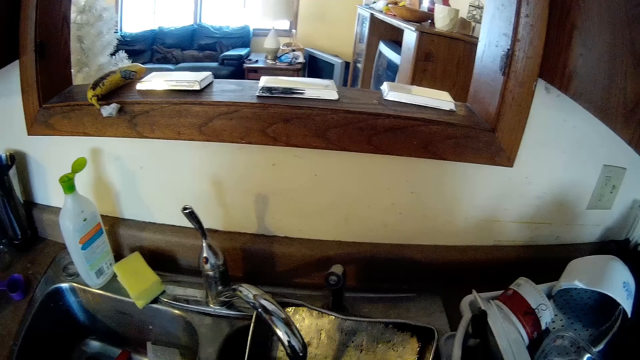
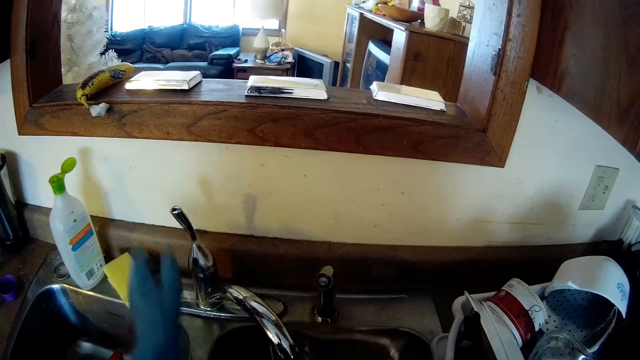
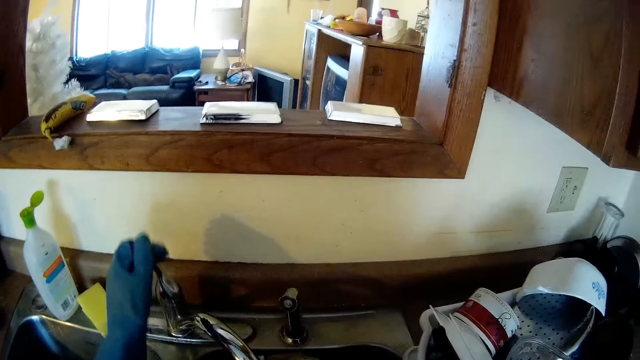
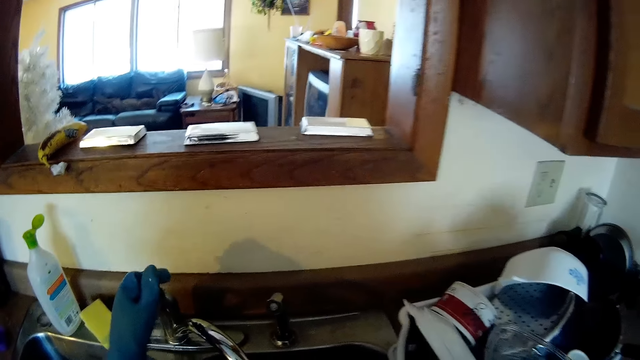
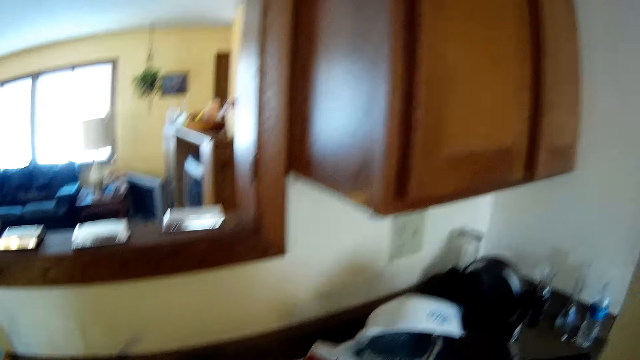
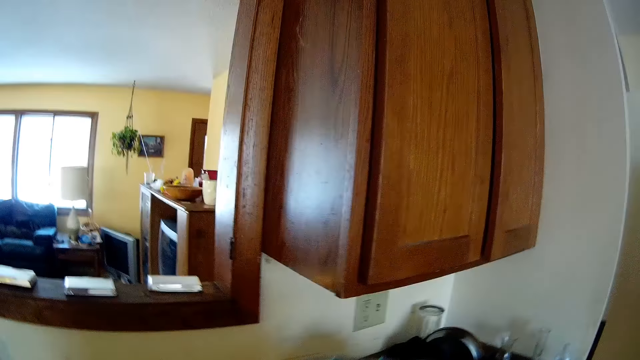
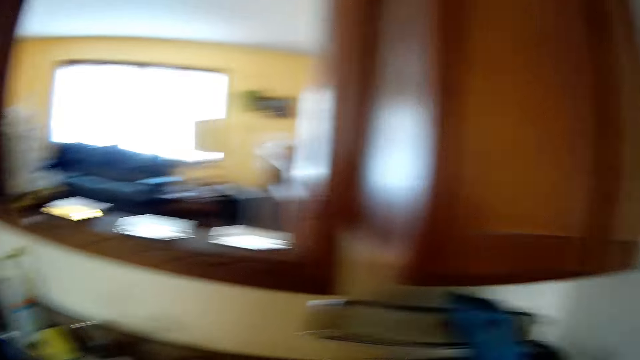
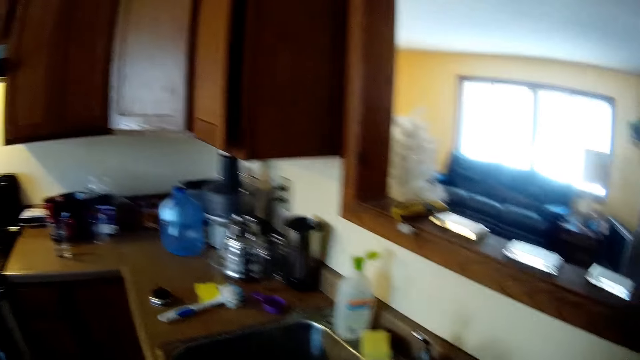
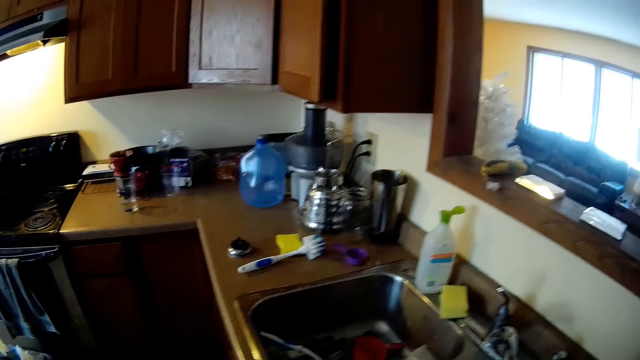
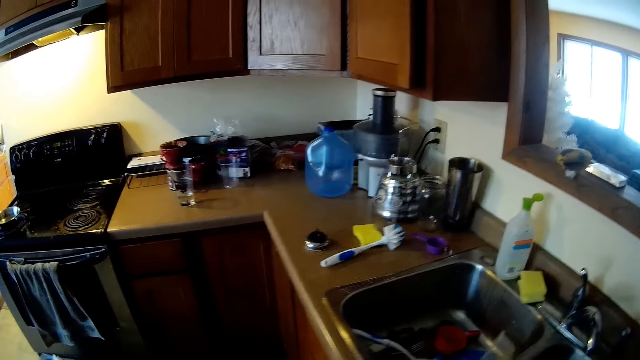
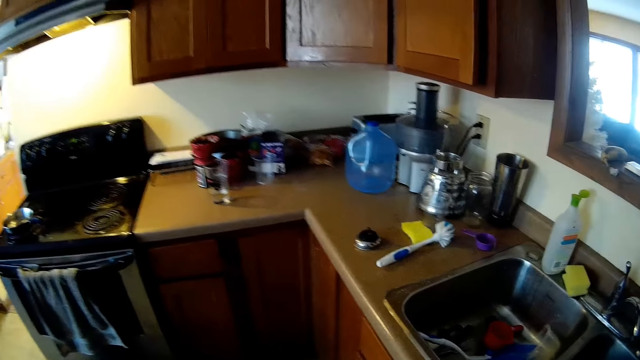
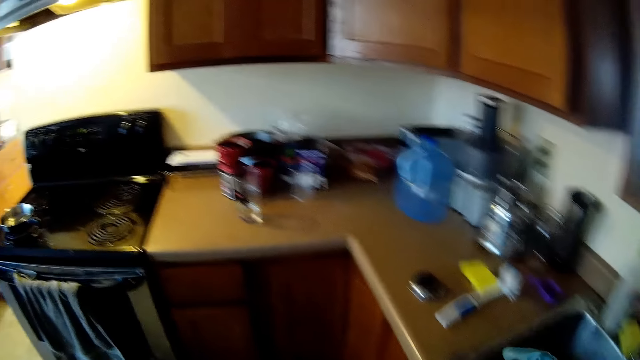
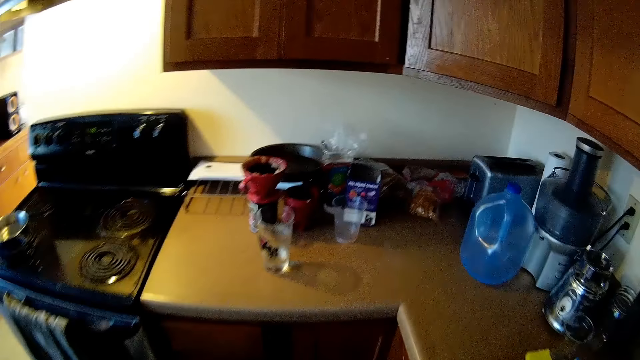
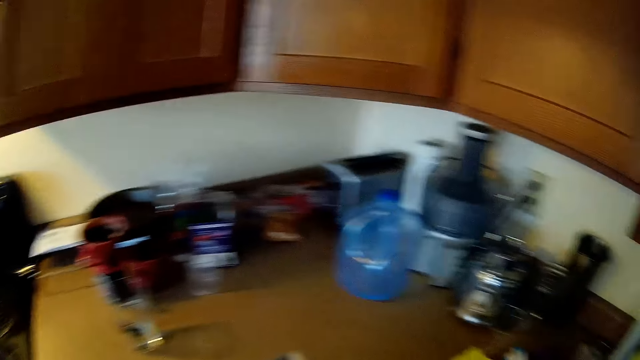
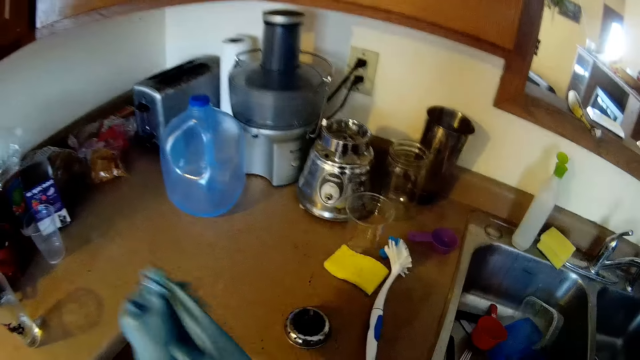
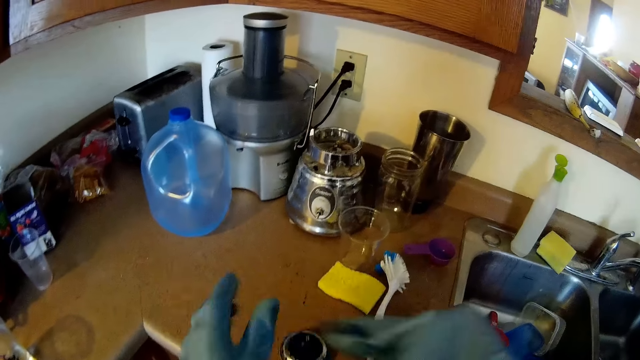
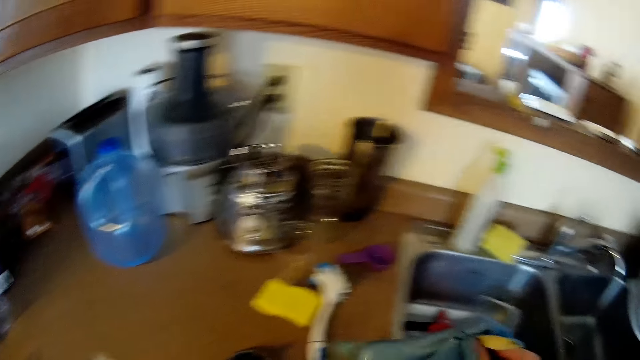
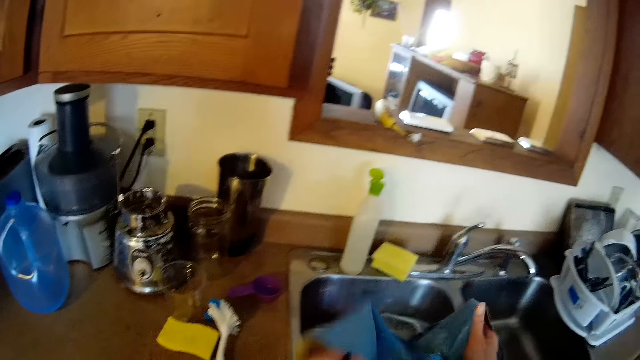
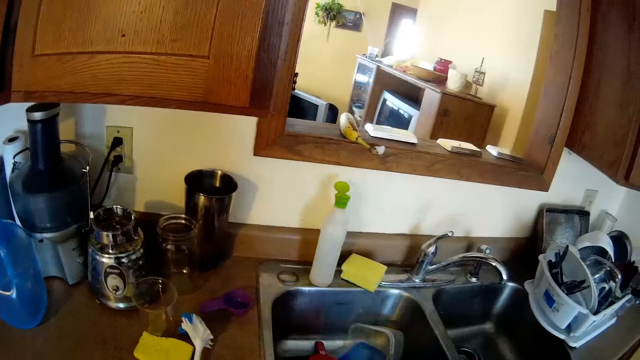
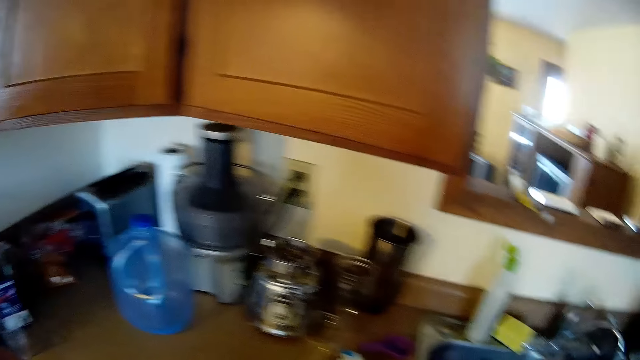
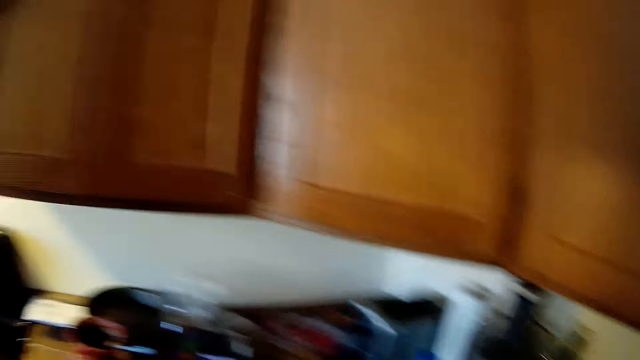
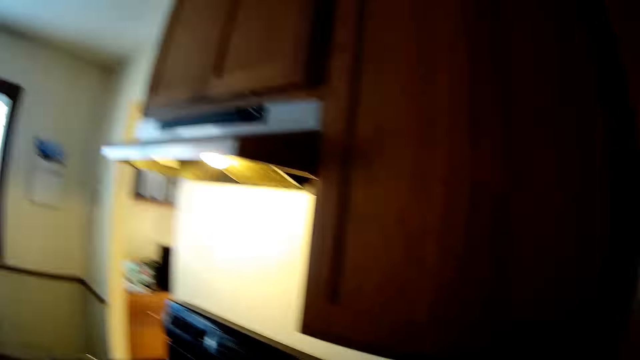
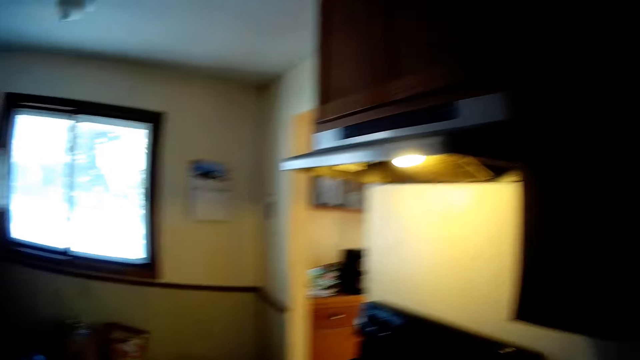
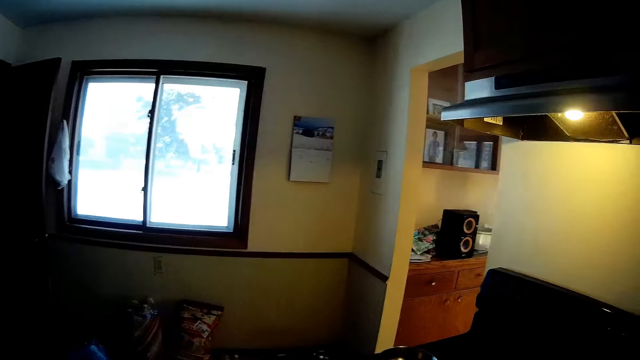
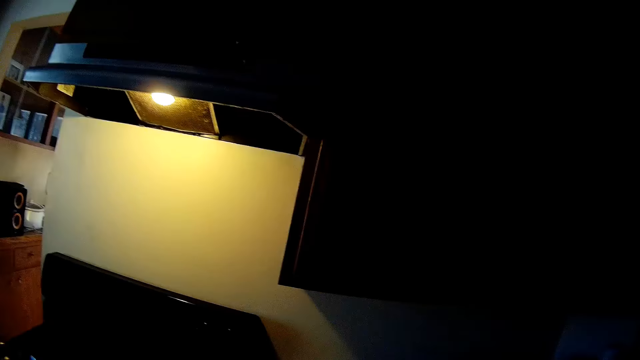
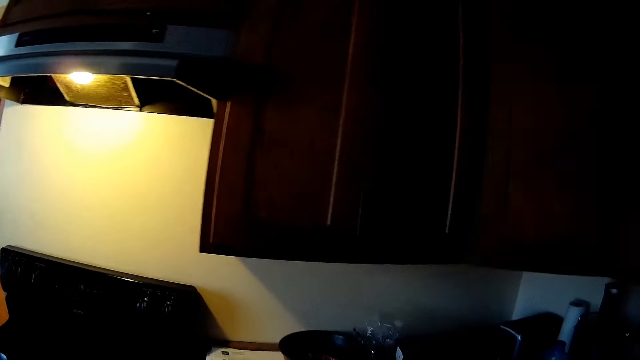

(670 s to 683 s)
The camera wearer turns off the faucet at the sink with her right hand. She holds the baking pan with her right hand. She drops a plate. She looks around. She walks about in the kitchen. She removes a glove from her right hand with her left hand. She removes a glove from her left hand with her right hand. She drops the pair of gloves into the sink in the kitchen. She looks around.

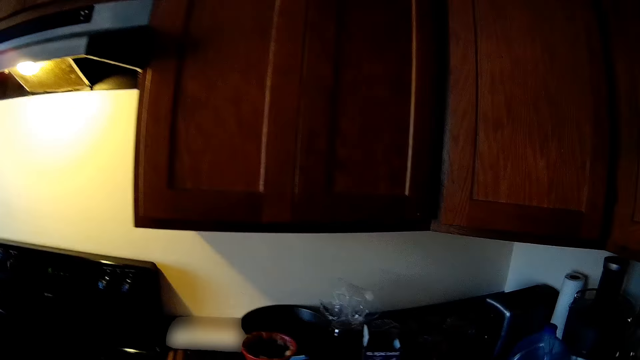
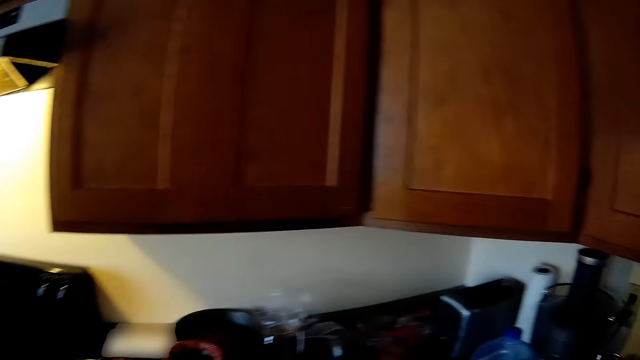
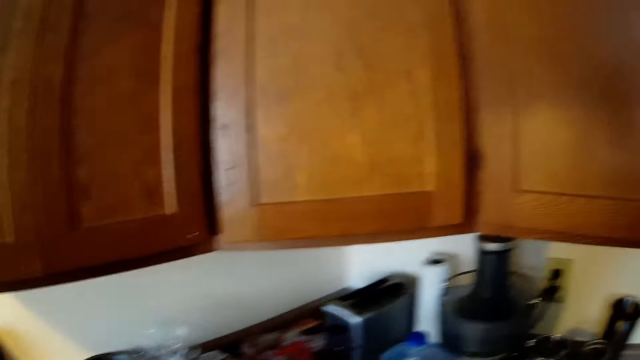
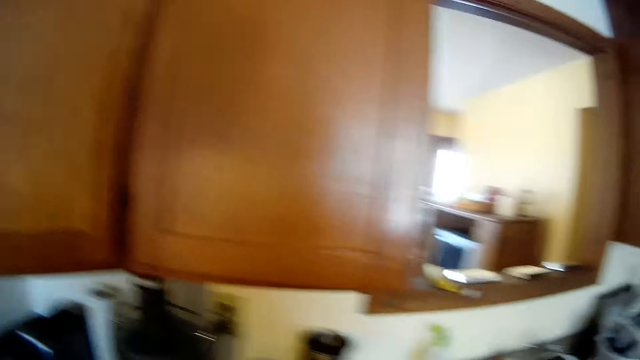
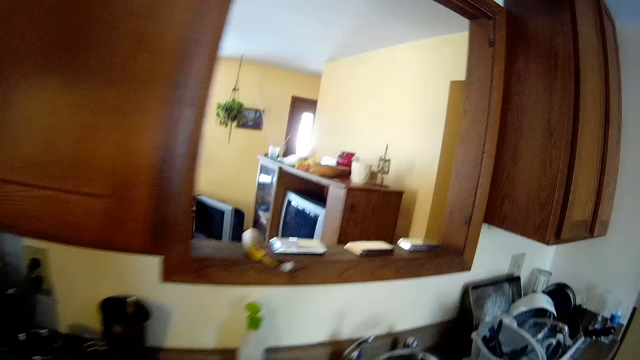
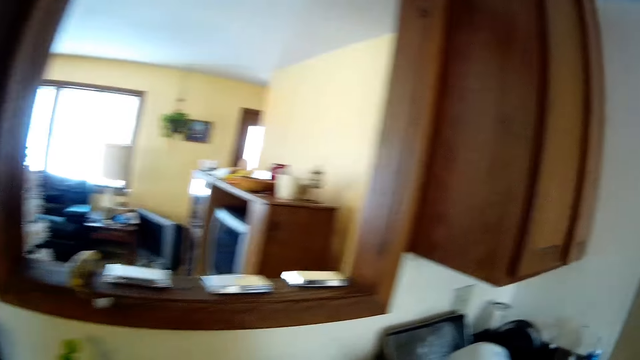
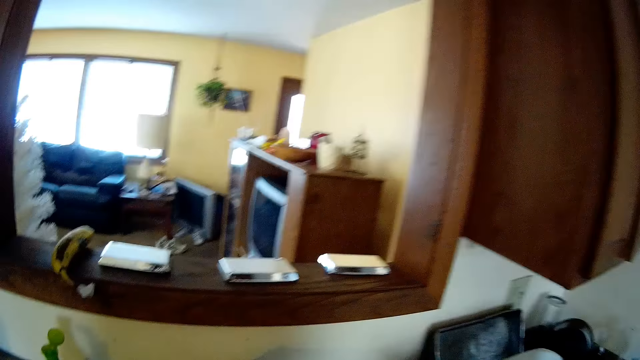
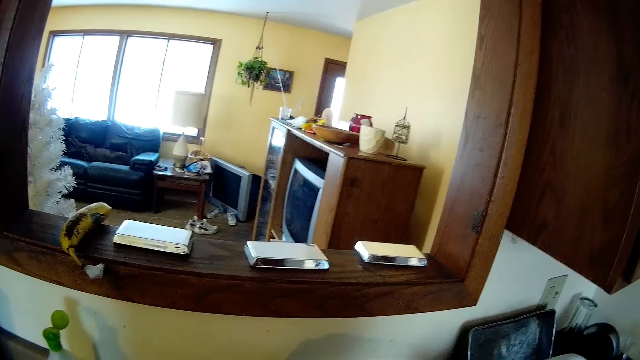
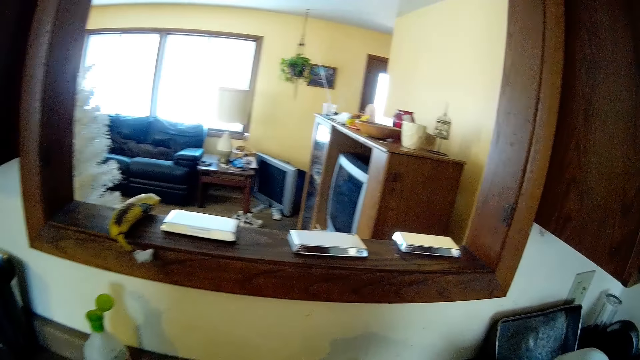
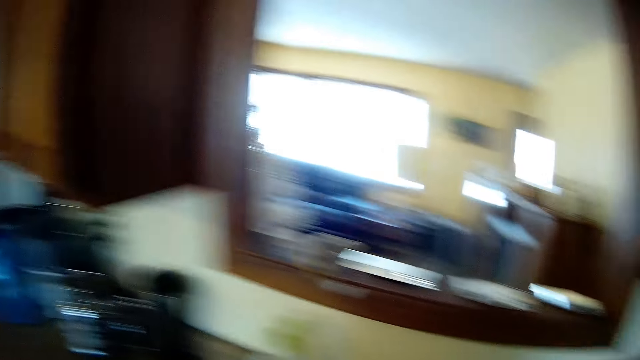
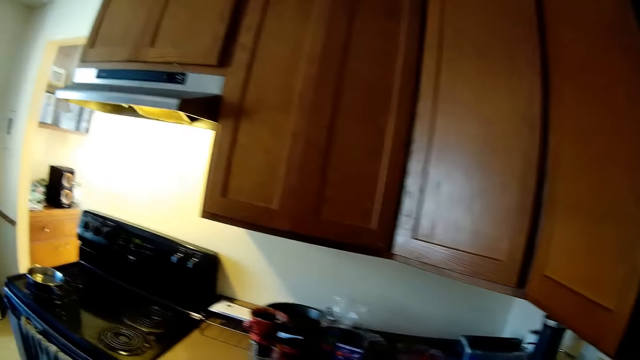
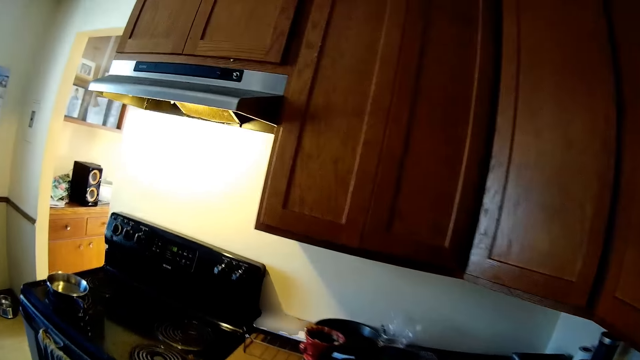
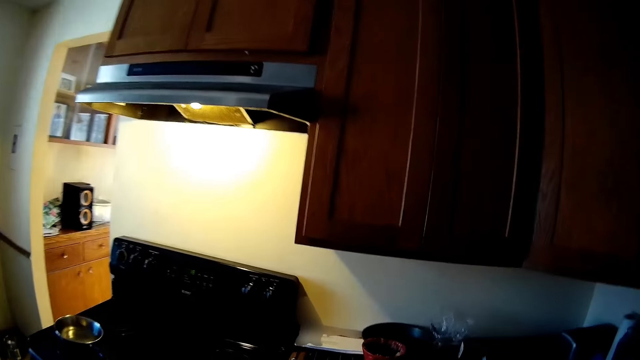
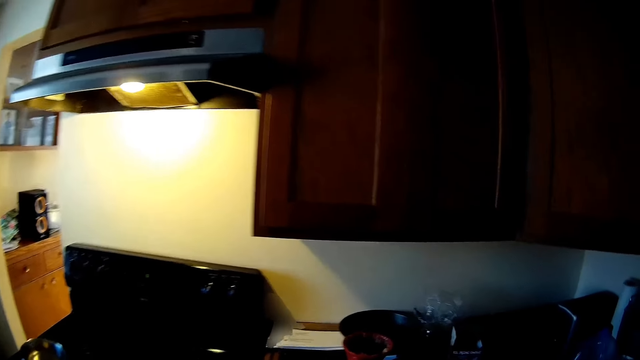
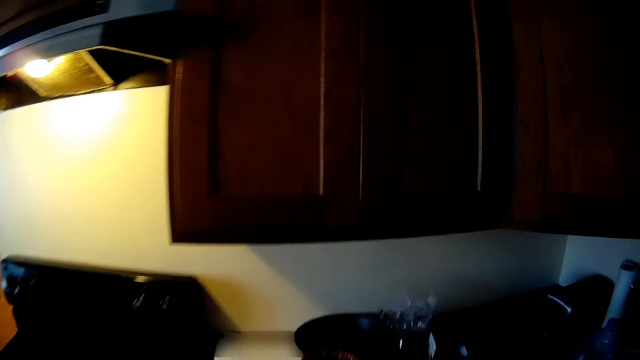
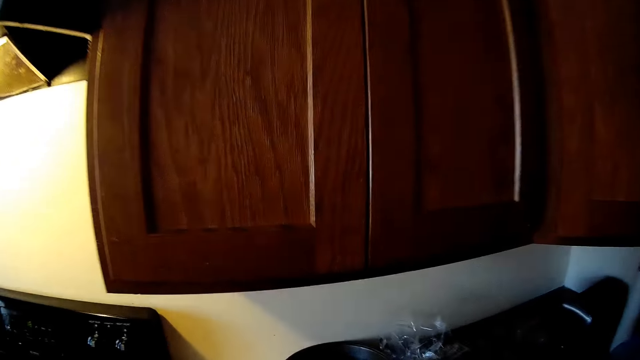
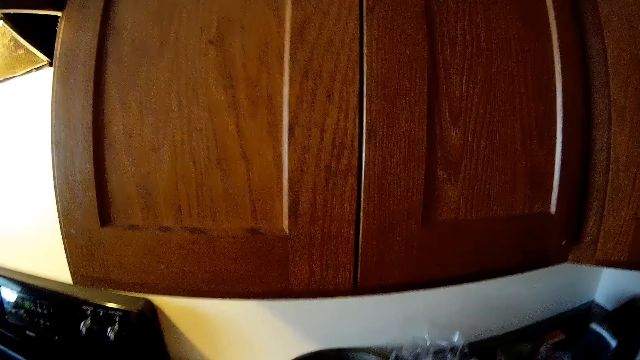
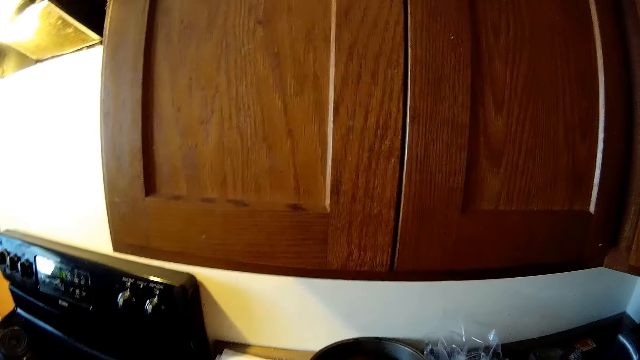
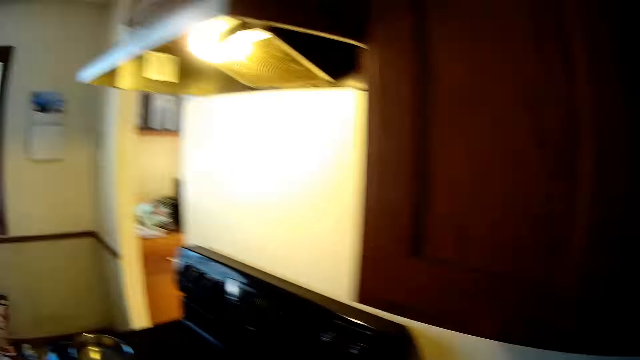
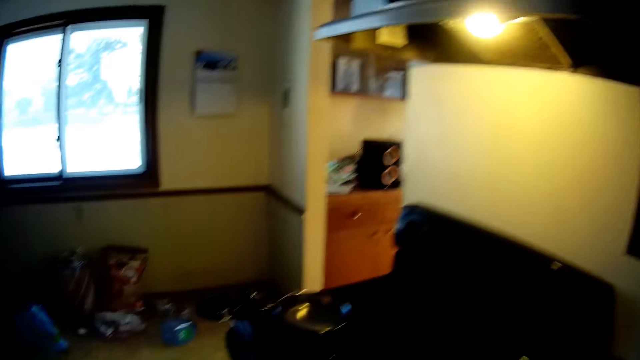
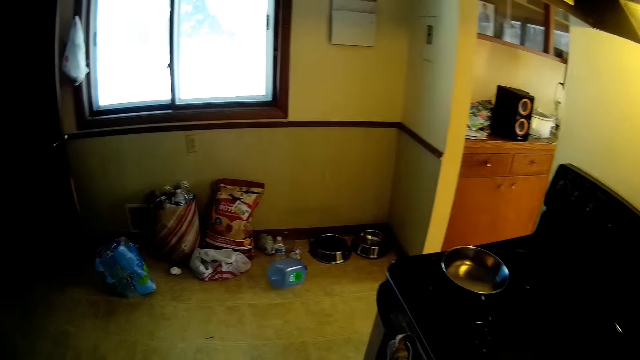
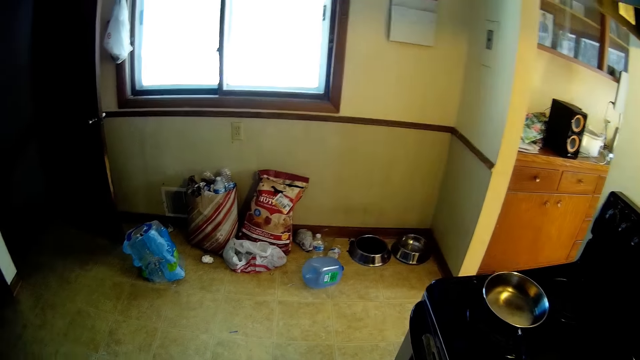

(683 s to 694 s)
The camera wearer walks about in the kitchen.
